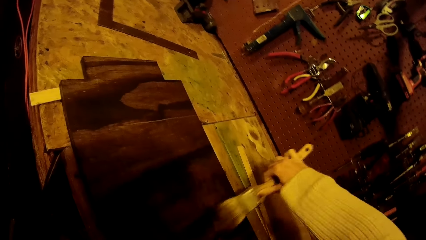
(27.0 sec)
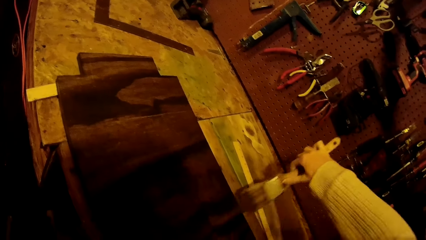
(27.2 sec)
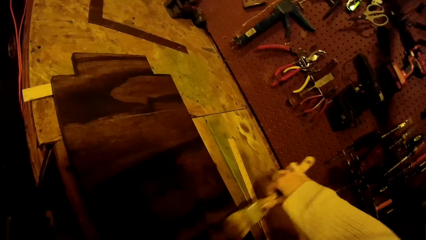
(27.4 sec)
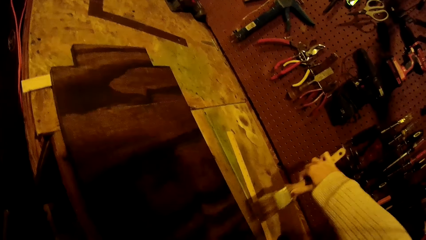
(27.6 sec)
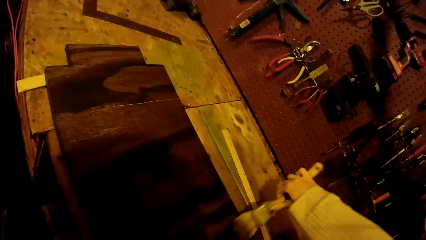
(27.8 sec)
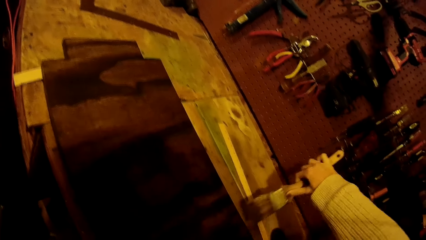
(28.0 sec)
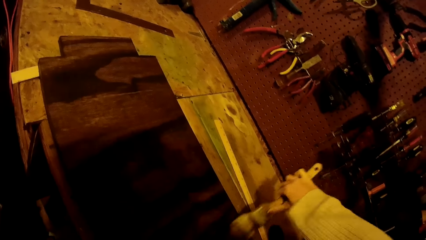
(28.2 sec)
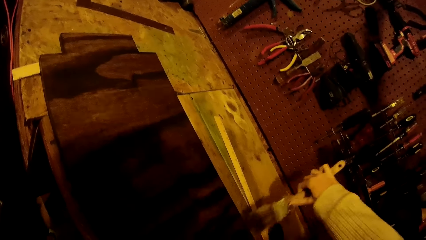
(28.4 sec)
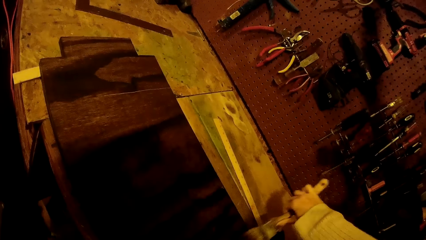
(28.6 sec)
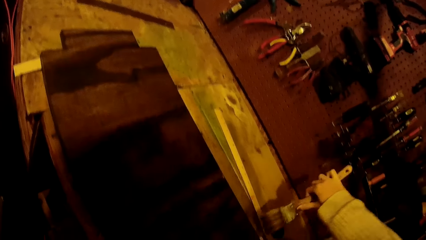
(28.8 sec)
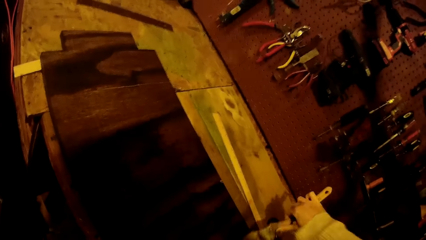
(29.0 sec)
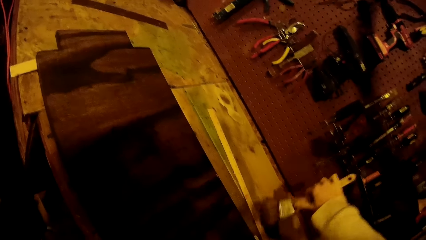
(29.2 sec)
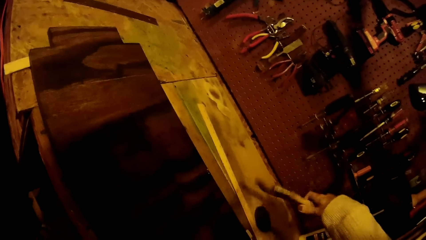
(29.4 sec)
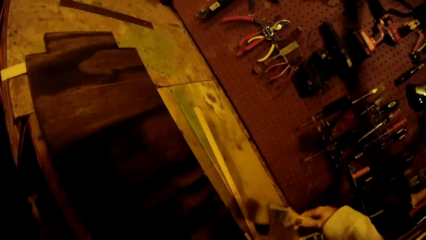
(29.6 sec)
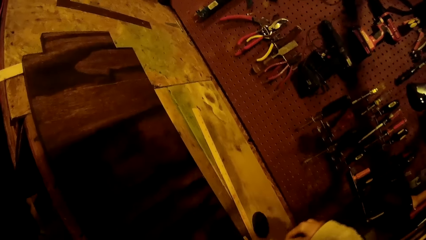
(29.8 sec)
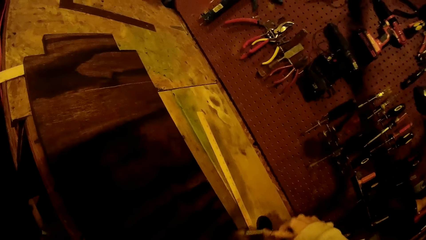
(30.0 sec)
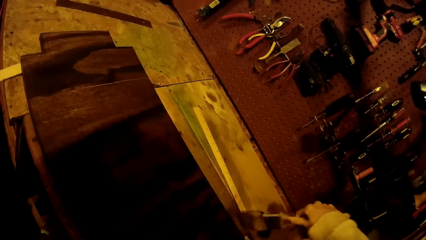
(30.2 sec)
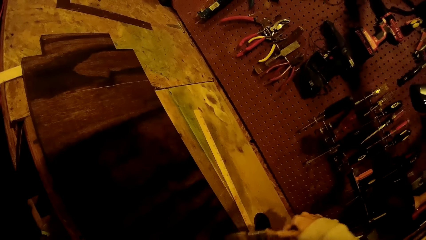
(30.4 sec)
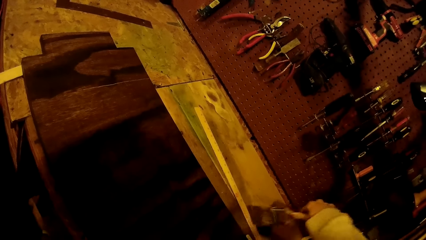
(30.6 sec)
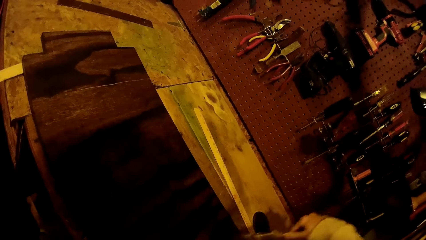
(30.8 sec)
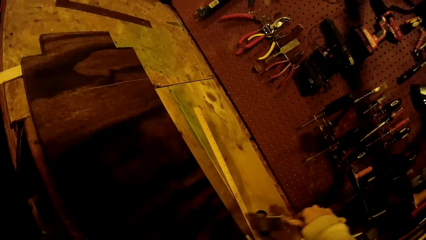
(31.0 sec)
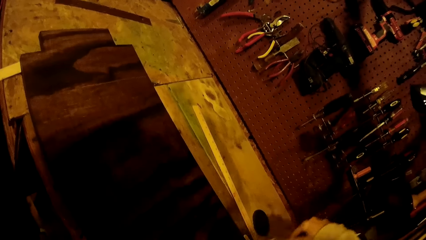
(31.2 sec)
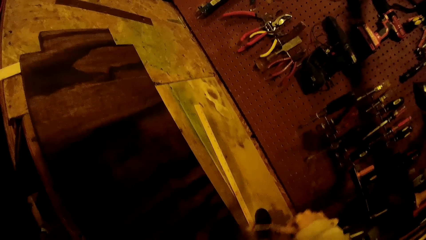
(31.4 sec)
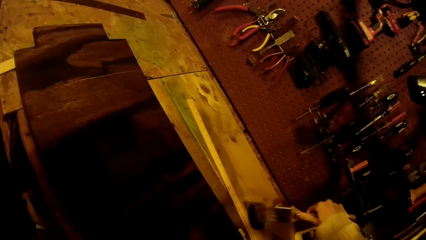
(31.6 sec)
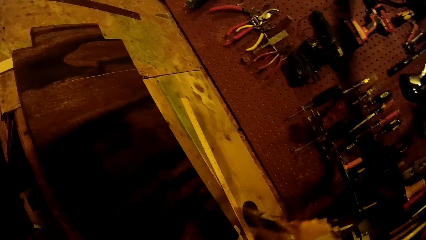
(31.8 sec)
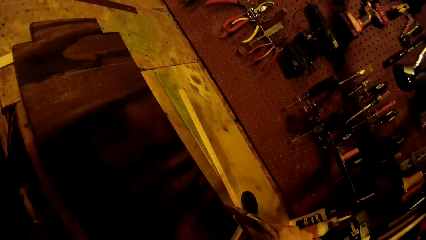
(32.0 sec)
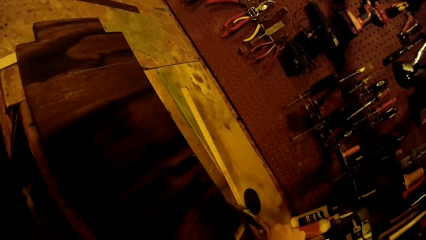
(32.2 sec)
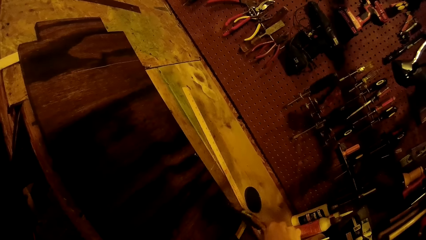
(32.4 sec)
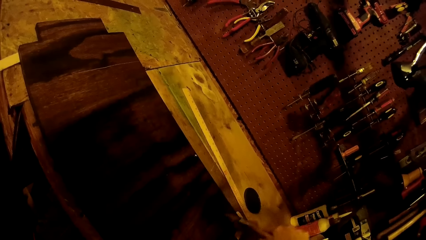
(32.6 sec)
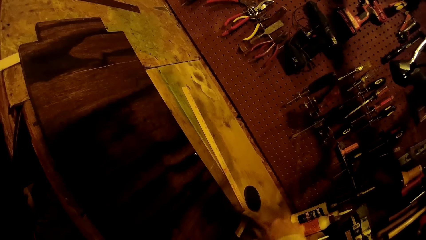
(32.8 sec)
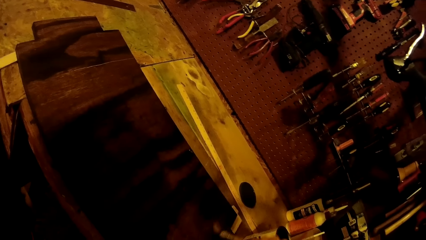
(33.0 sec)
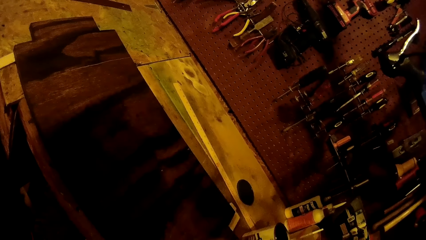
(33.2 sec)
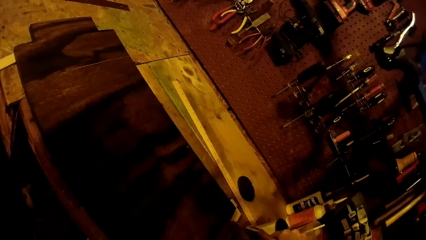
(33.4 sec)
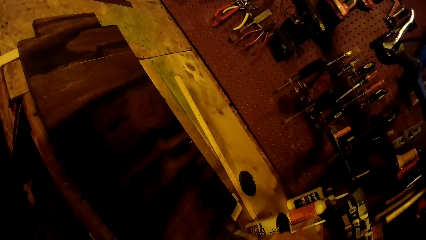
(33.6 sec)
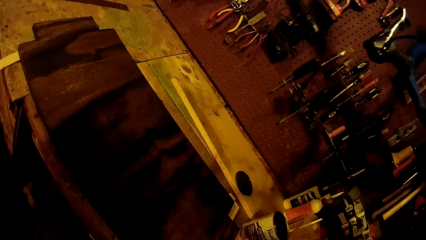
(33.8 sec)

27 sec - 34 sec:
The camera wearer coughs.
